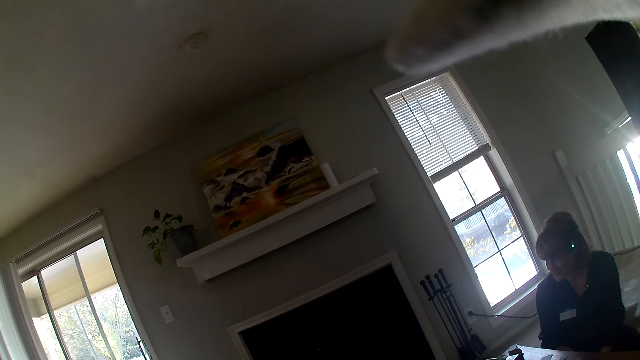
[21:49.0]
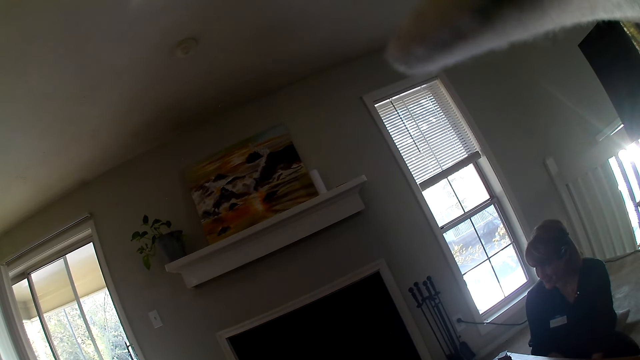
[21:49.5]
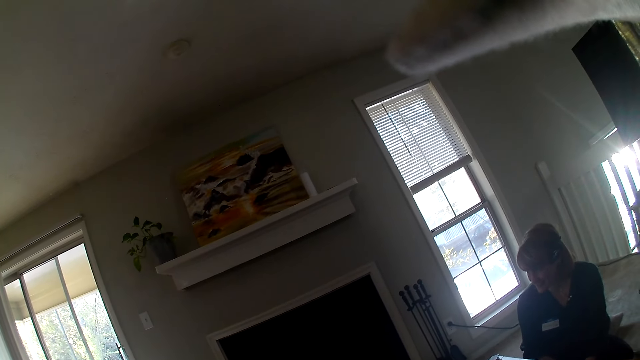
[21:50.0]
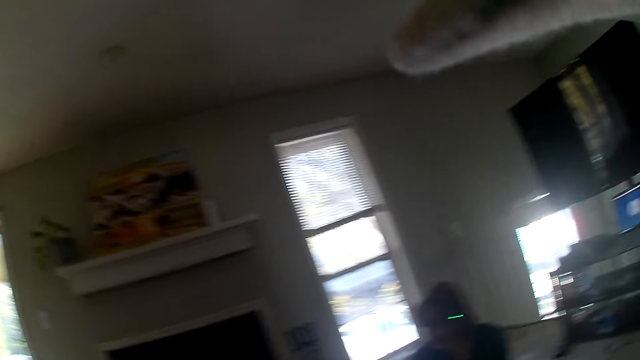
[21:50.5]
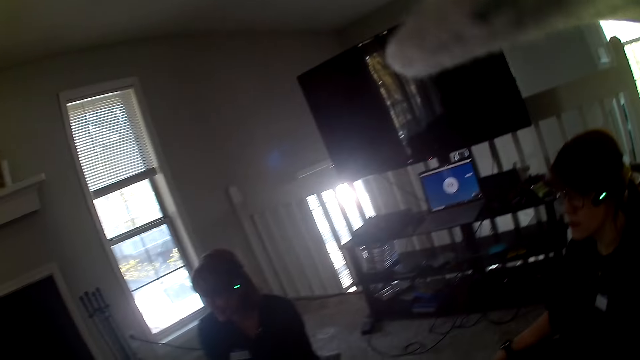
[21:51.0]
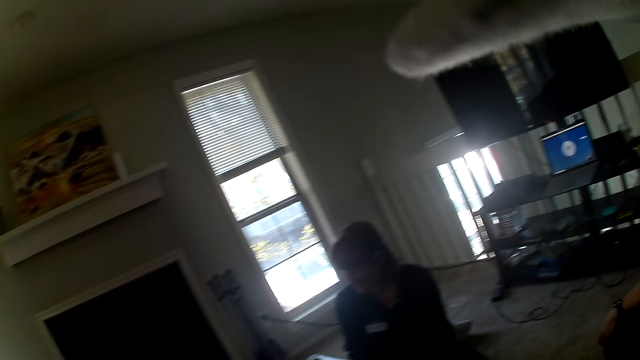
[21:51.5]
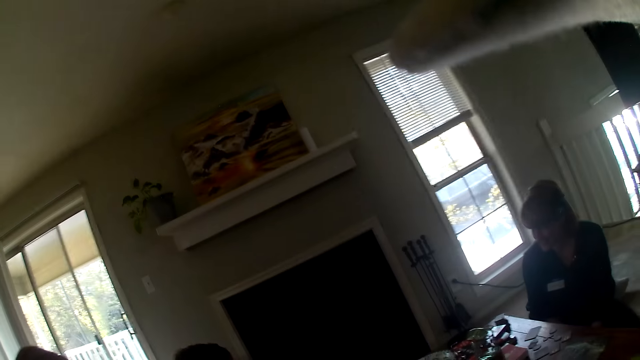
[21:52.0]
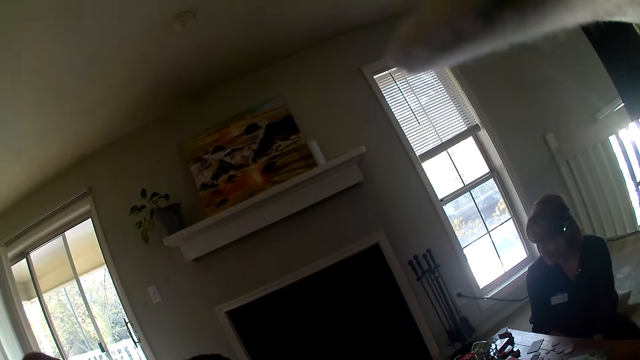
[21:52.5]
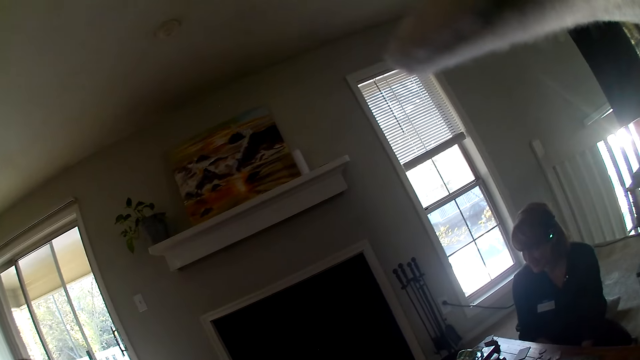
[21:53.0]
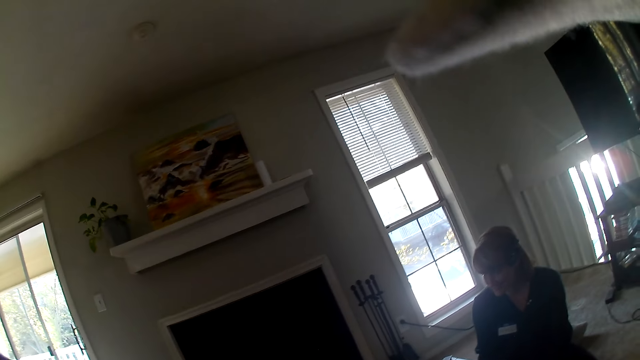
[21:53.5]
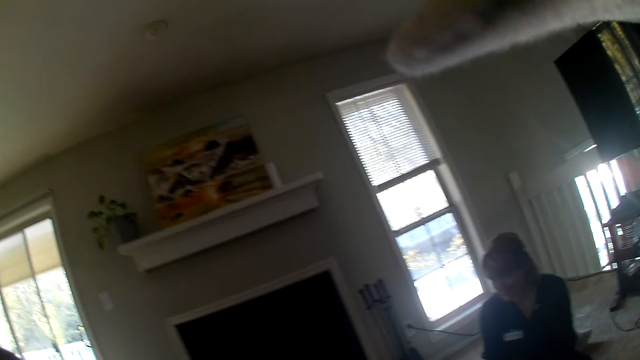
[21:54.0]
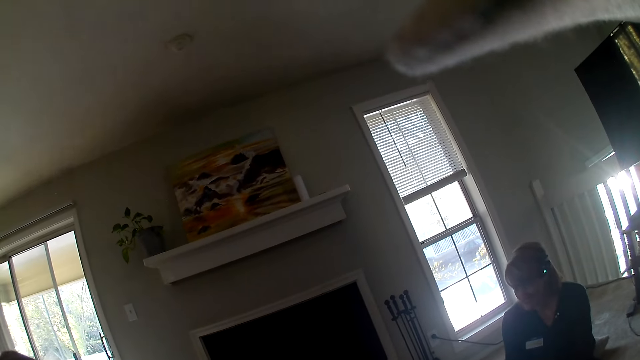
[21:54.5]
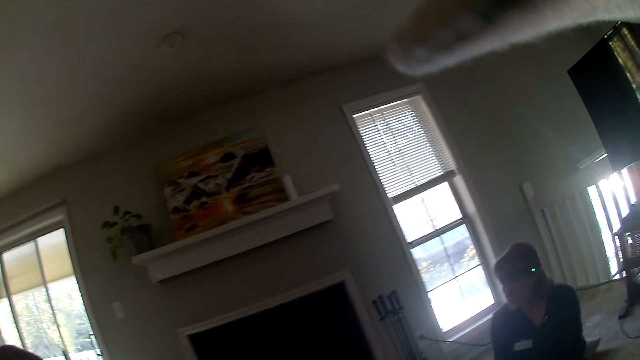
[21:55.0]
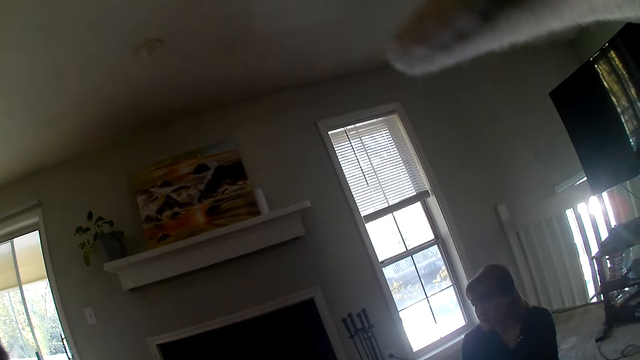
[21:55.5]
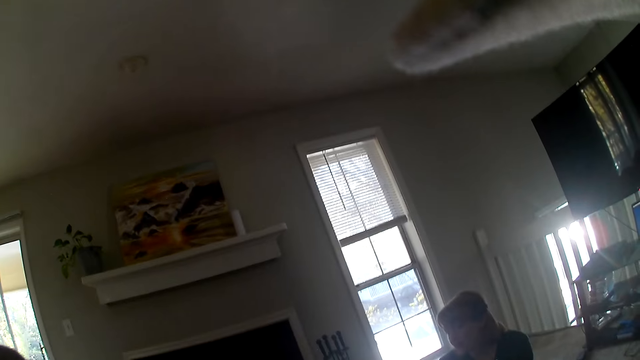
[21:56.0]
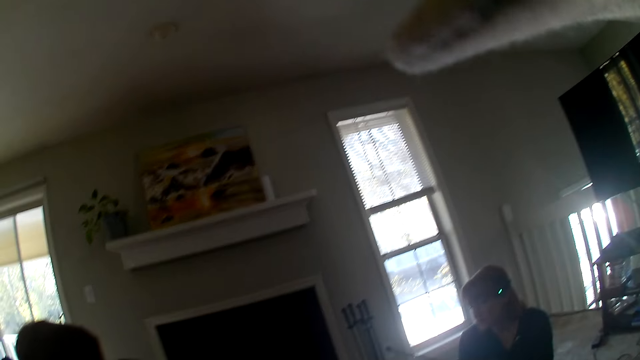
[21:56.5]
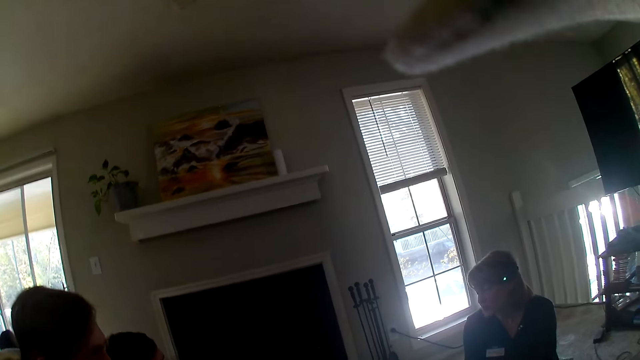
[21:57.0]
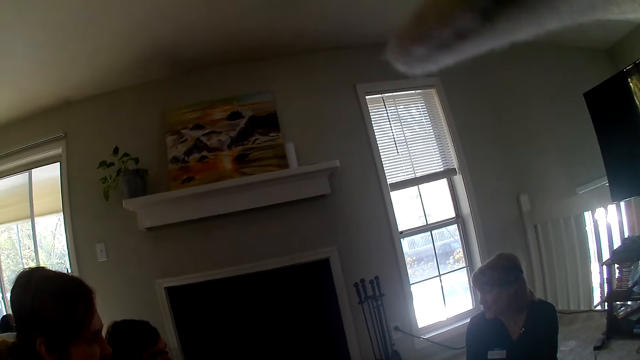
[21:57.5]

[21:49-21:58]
The camera wearer stares at a woman.

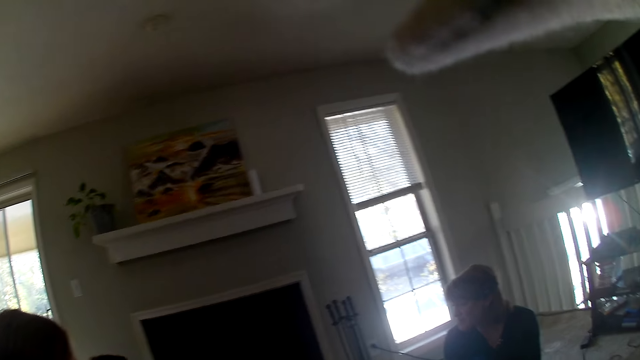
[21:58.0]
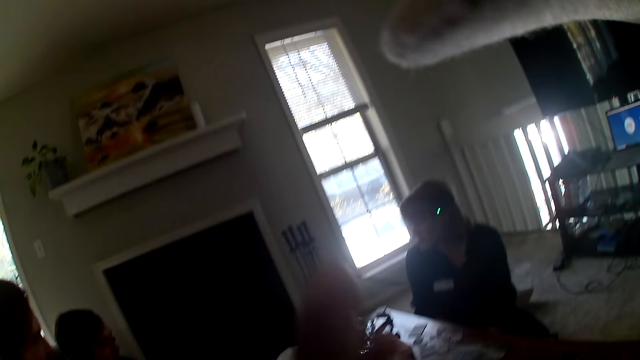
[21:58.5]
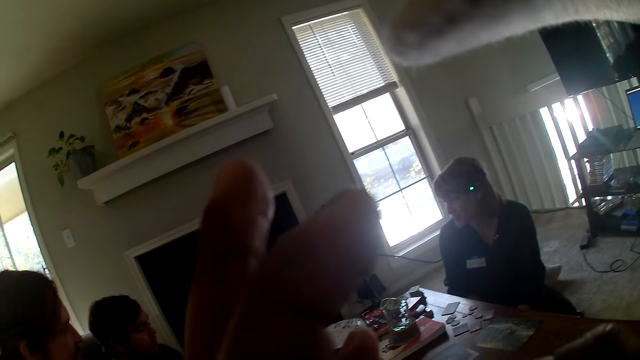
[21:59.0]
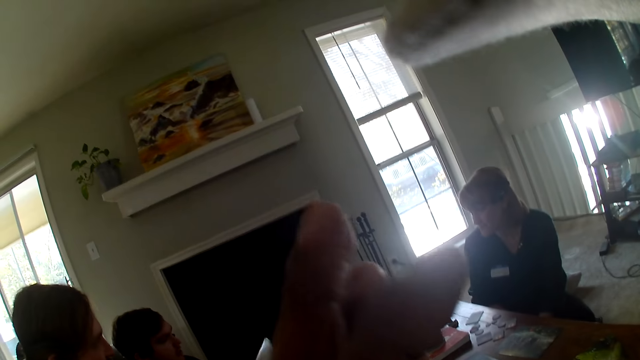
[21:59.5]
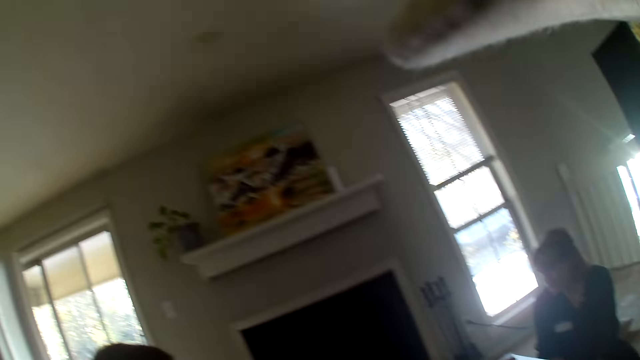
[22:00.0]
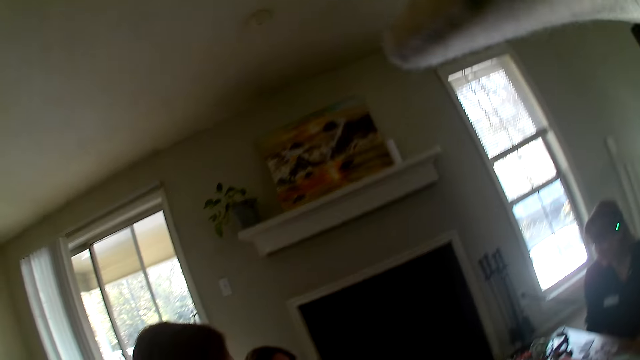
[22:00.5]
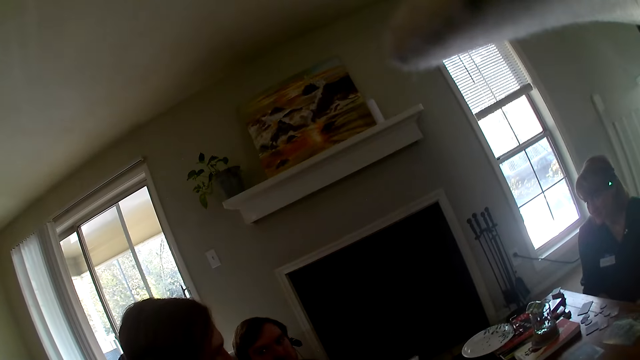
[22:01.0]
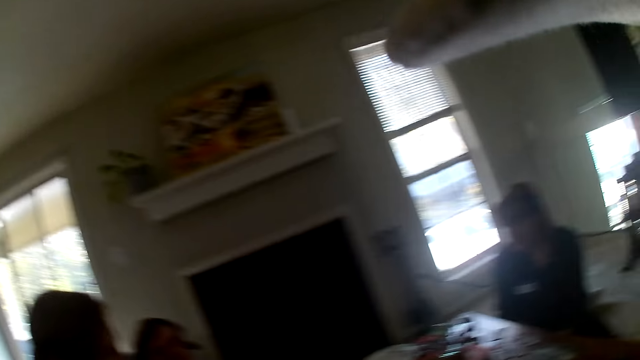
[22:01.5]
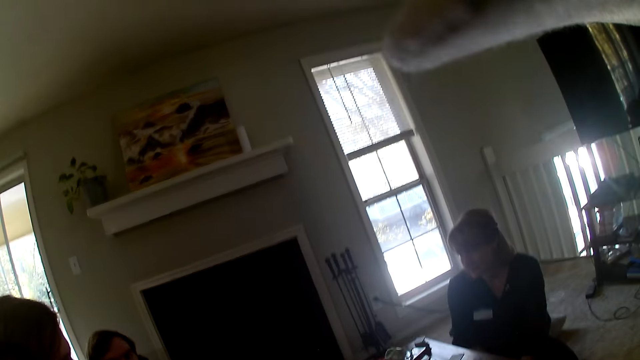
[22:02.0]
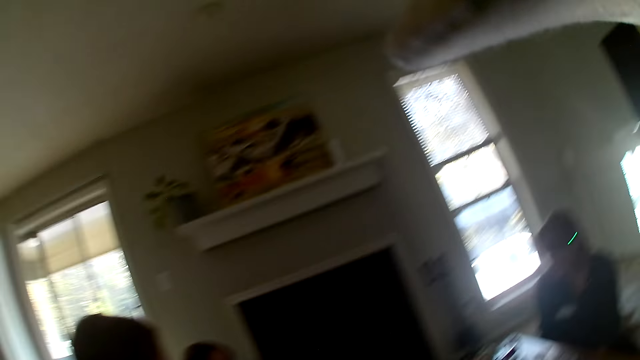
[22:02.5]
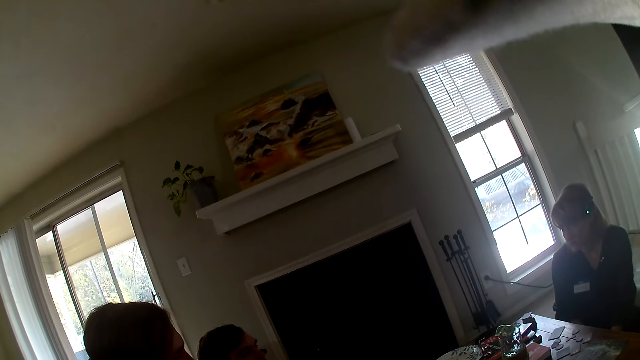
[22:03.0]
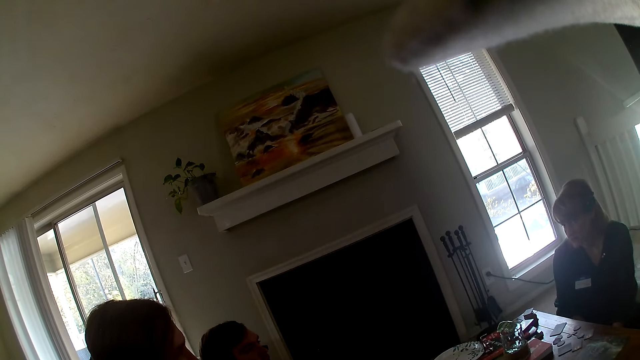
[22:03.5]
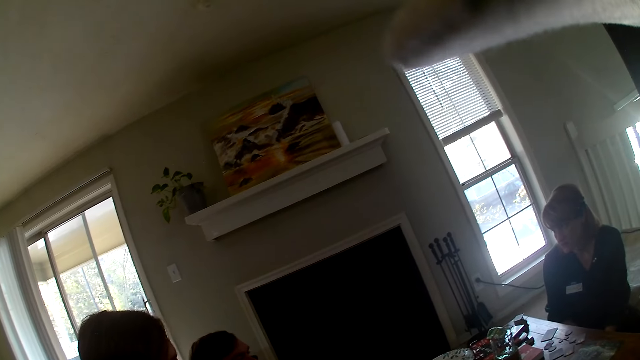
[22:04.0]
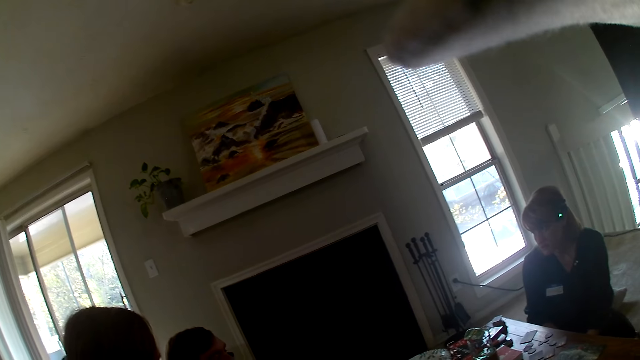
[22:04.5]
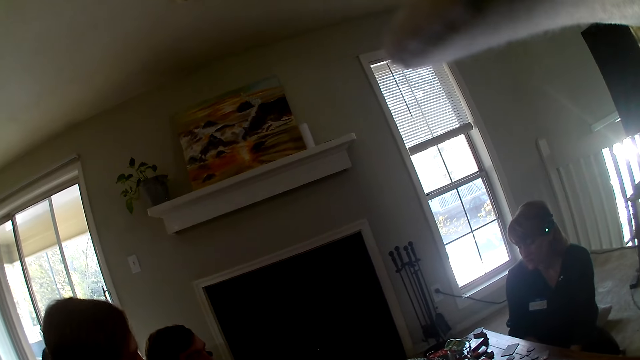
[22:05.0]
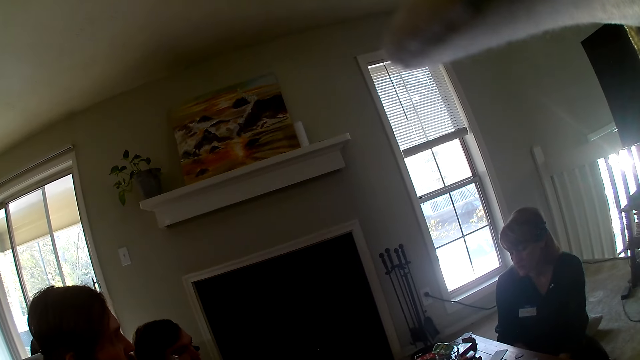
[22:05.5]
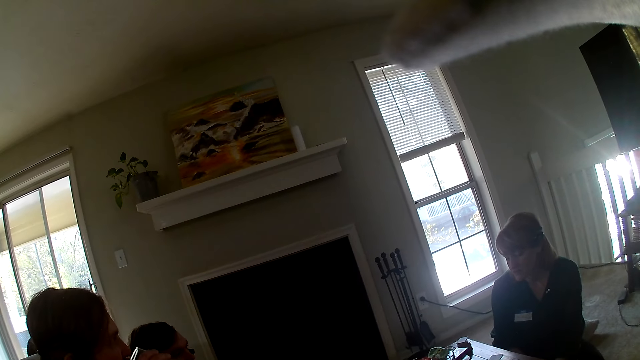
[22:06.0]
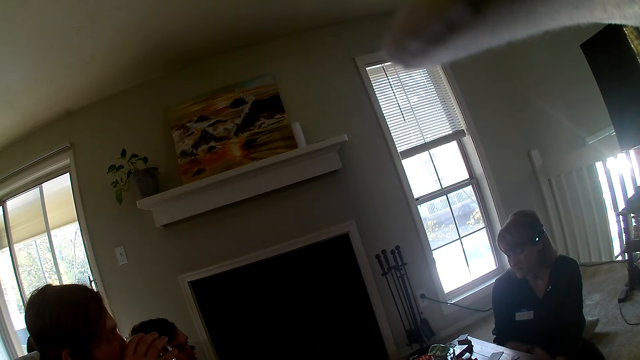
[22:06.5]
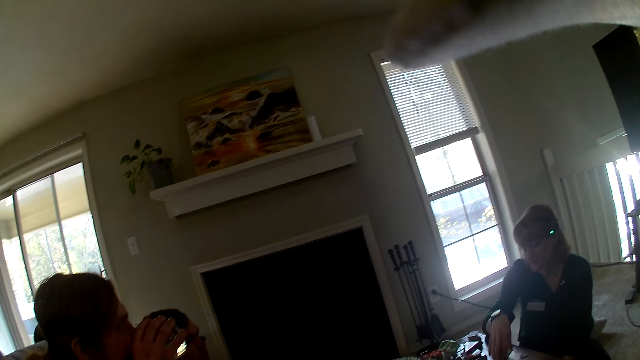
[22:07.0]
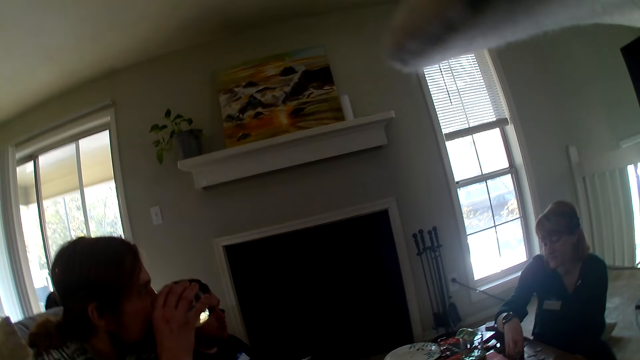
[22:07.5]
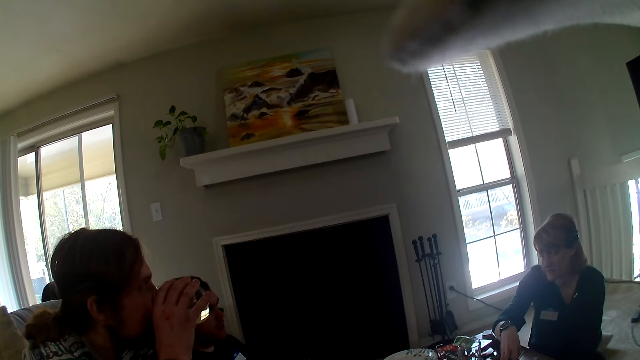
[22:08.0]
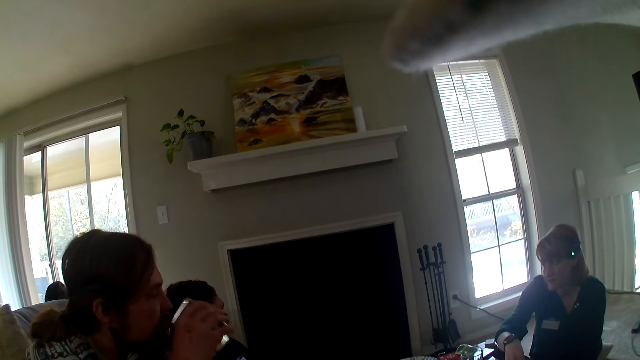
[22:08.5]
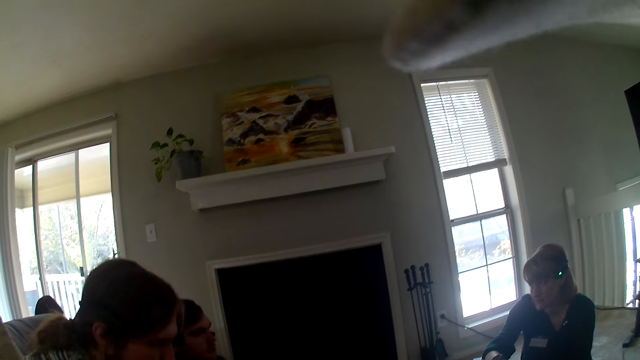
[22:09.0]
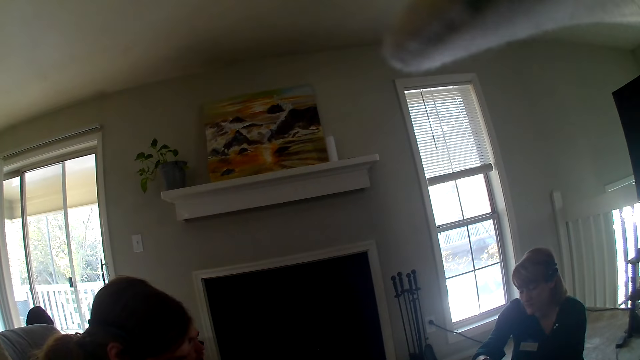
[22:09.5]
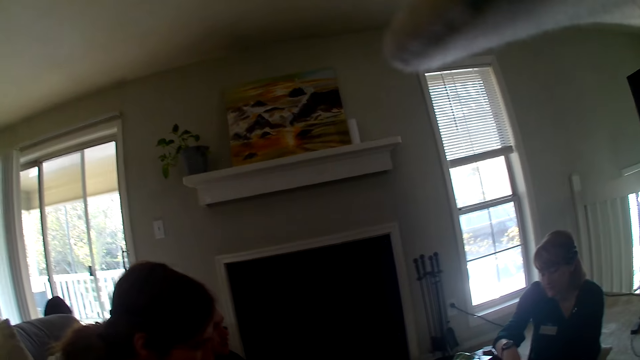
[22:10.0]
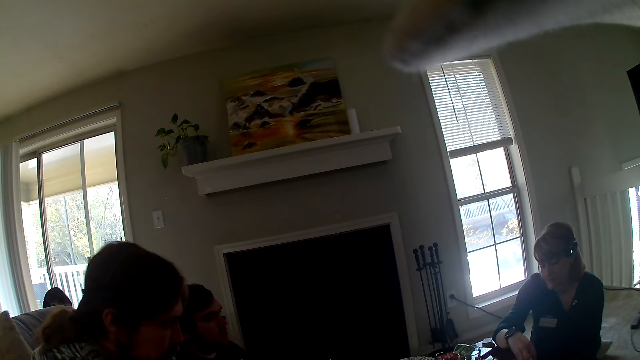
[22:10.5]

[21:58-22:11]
The camera wearer lifts his arm. He looks around the apartment. He stares at a woman. The woman drinks from the glass.
